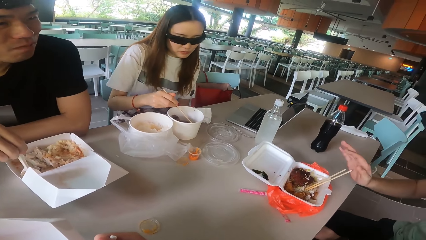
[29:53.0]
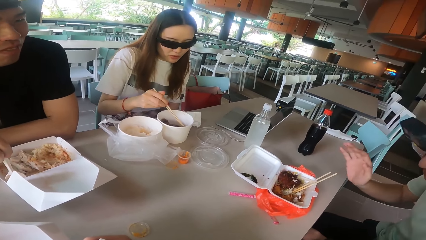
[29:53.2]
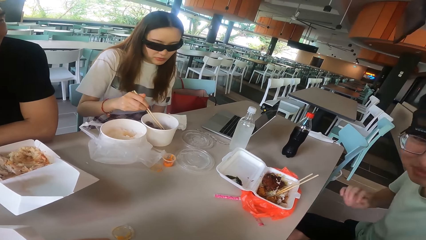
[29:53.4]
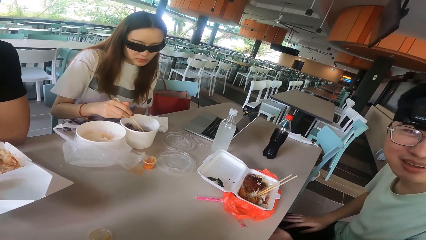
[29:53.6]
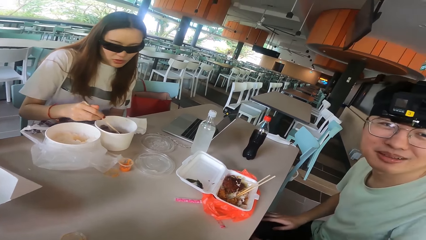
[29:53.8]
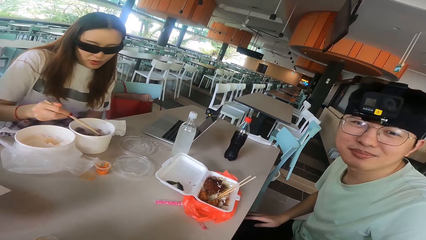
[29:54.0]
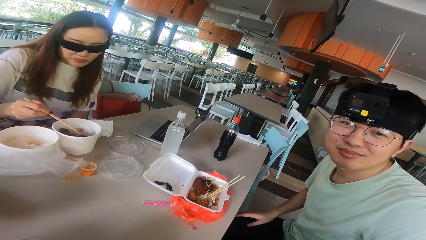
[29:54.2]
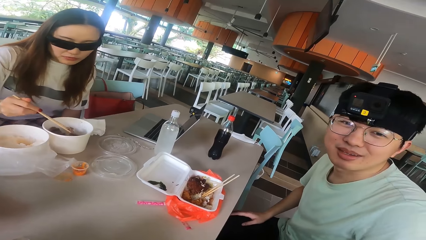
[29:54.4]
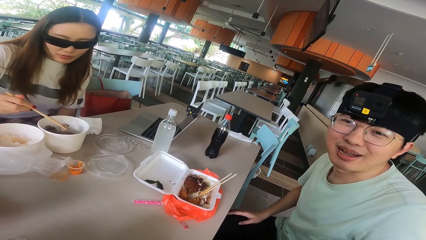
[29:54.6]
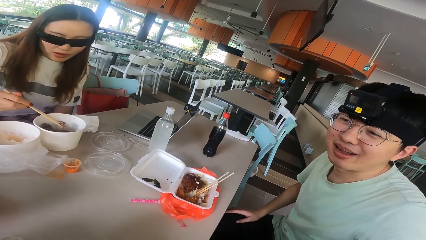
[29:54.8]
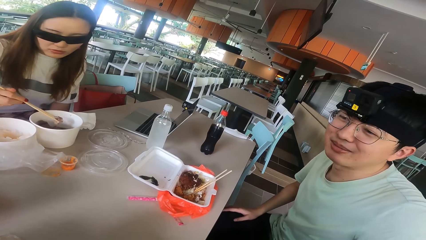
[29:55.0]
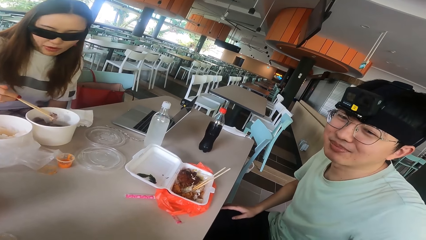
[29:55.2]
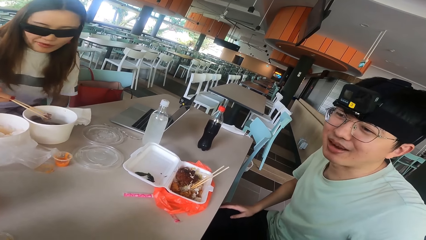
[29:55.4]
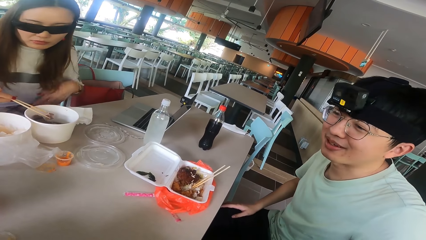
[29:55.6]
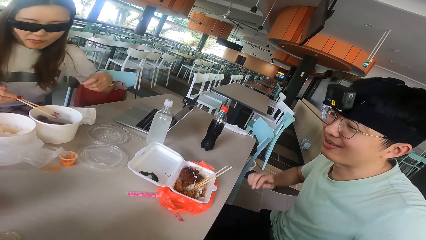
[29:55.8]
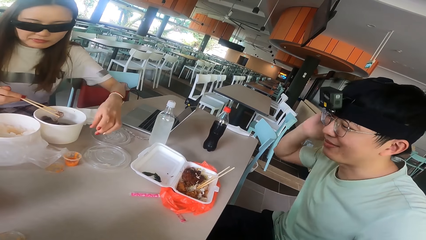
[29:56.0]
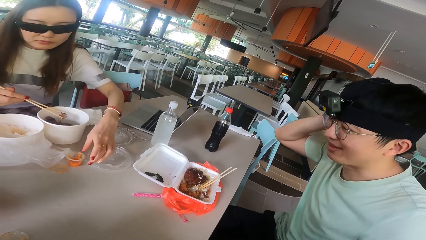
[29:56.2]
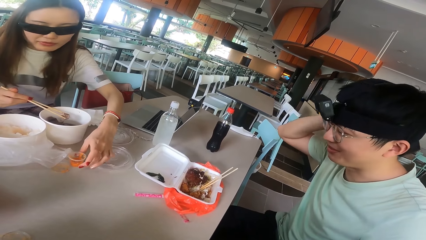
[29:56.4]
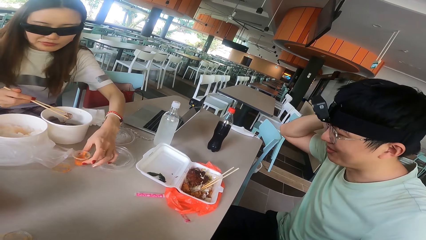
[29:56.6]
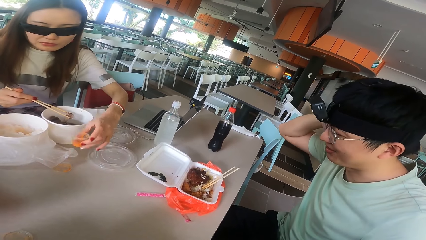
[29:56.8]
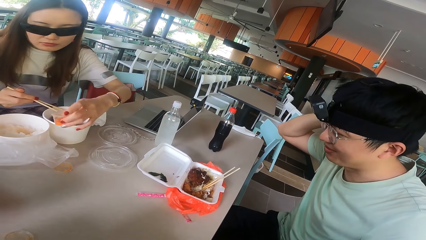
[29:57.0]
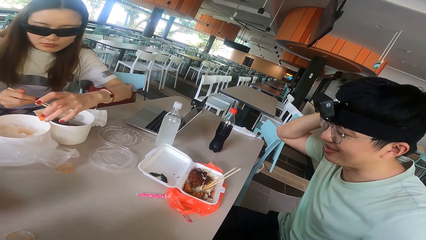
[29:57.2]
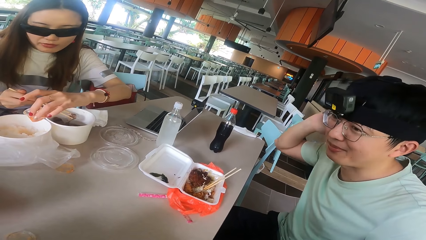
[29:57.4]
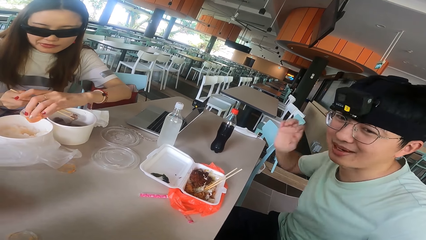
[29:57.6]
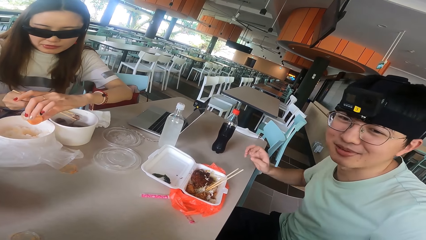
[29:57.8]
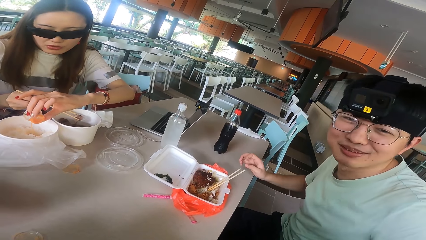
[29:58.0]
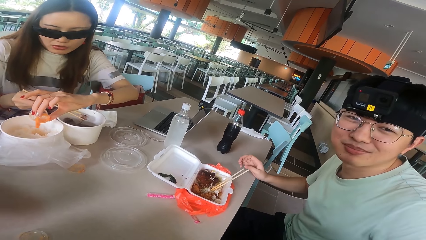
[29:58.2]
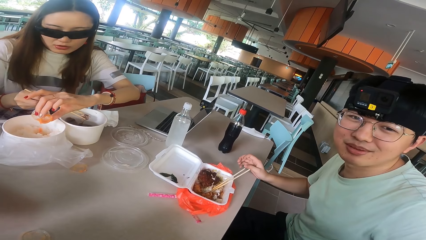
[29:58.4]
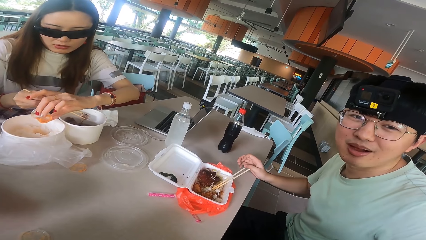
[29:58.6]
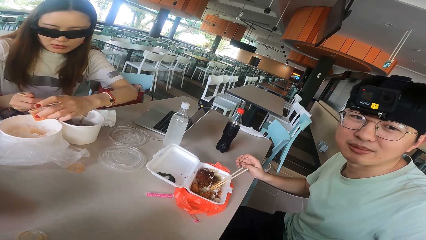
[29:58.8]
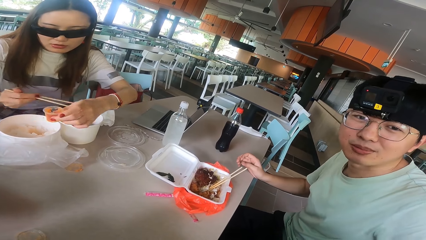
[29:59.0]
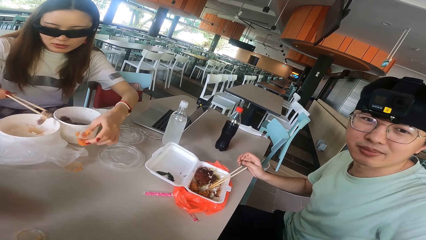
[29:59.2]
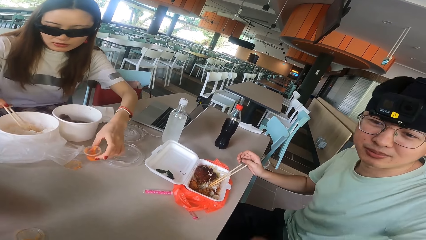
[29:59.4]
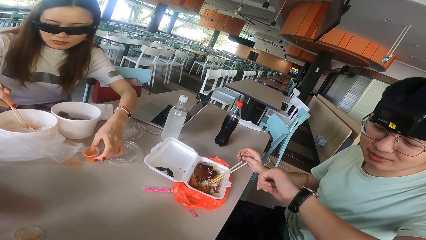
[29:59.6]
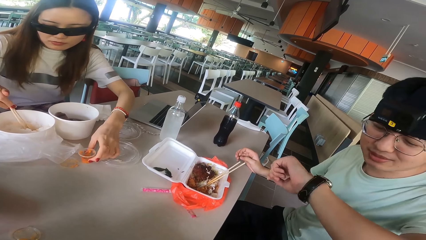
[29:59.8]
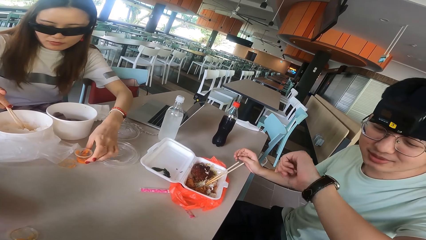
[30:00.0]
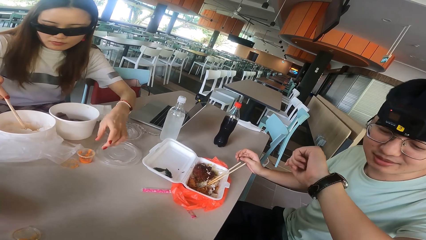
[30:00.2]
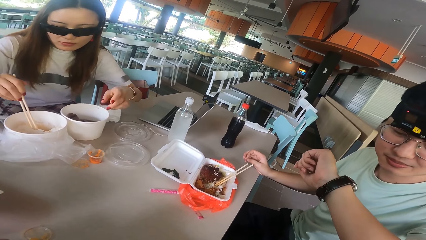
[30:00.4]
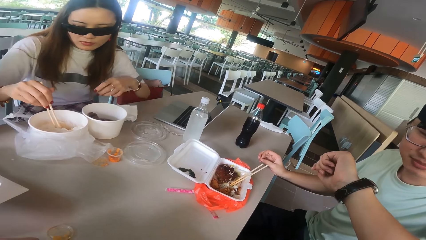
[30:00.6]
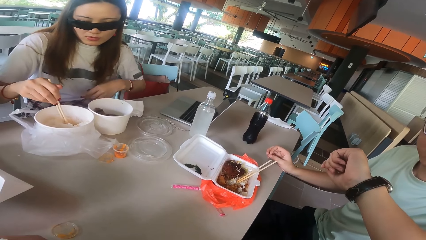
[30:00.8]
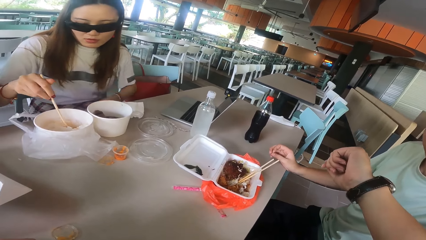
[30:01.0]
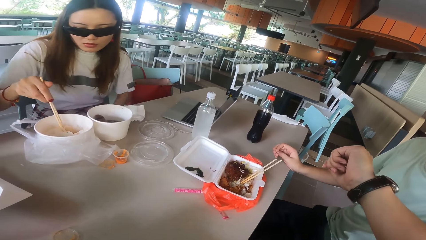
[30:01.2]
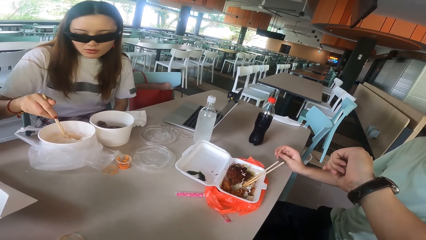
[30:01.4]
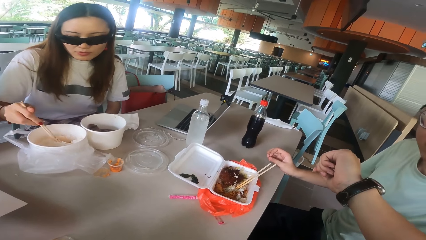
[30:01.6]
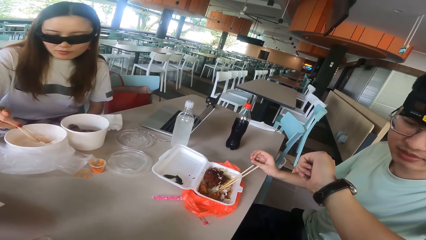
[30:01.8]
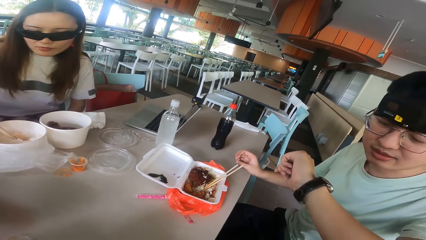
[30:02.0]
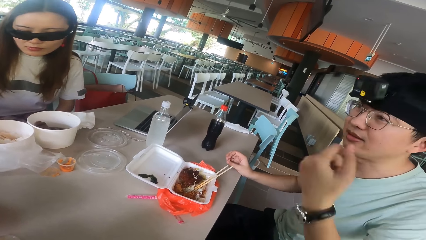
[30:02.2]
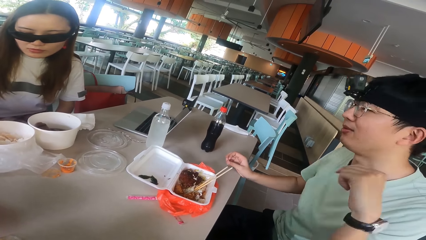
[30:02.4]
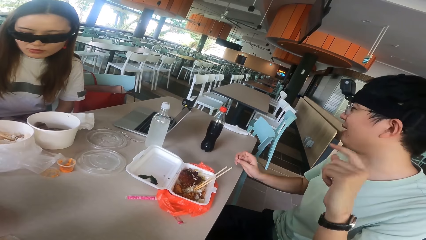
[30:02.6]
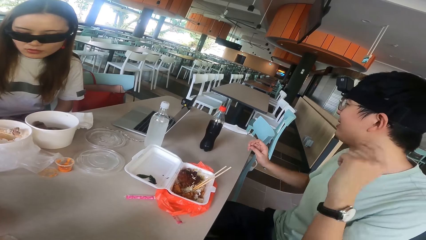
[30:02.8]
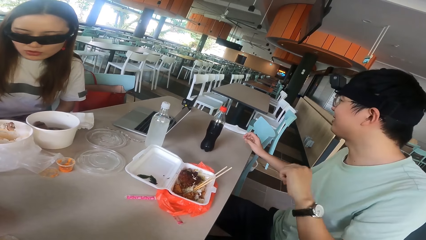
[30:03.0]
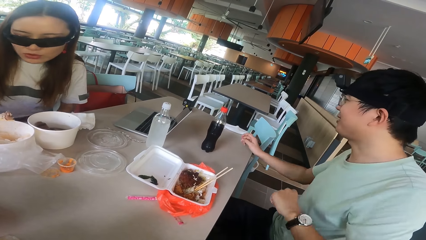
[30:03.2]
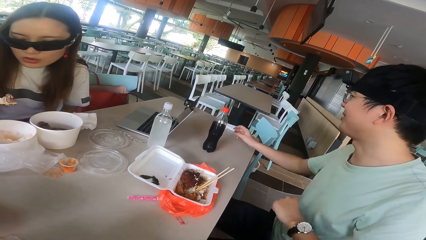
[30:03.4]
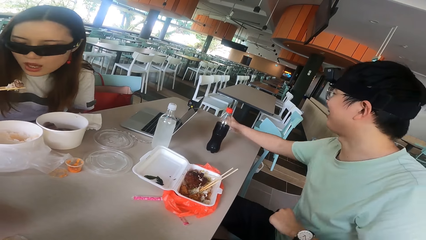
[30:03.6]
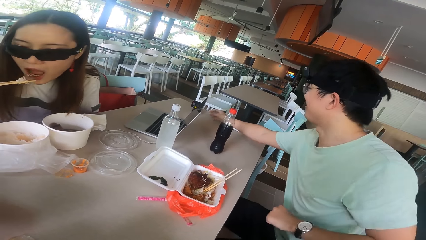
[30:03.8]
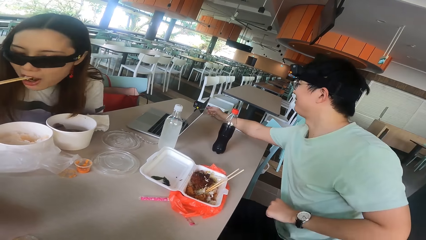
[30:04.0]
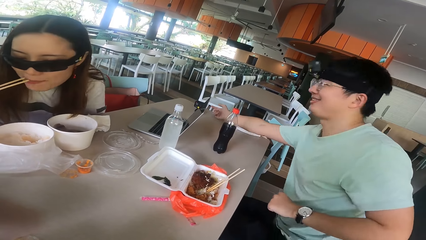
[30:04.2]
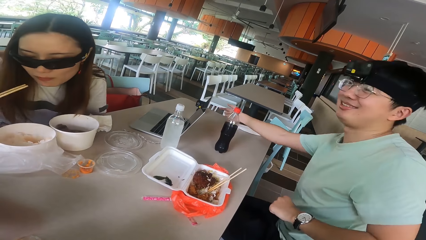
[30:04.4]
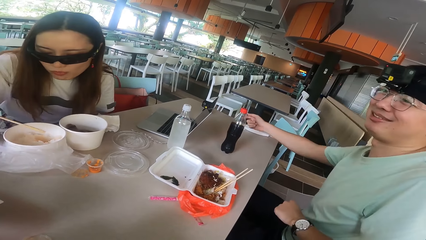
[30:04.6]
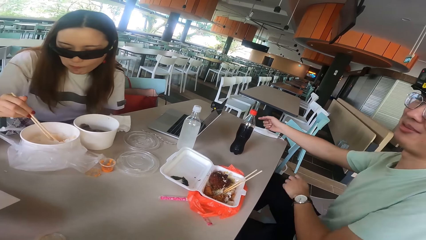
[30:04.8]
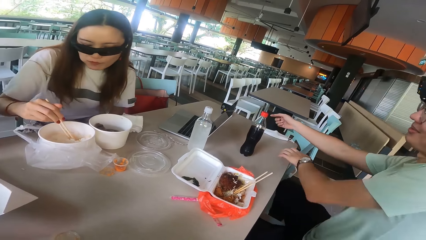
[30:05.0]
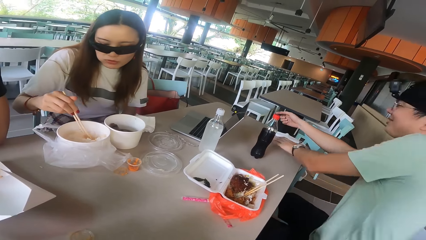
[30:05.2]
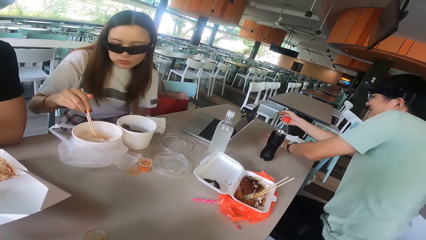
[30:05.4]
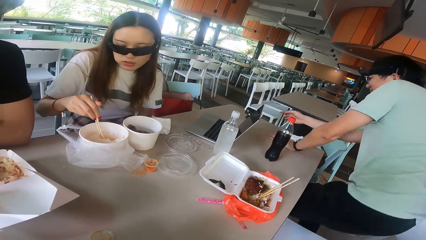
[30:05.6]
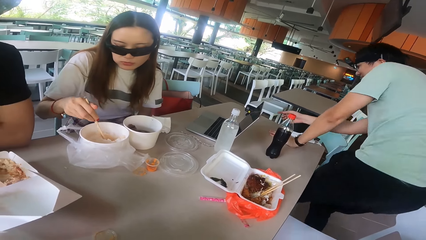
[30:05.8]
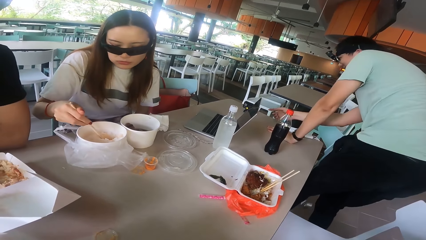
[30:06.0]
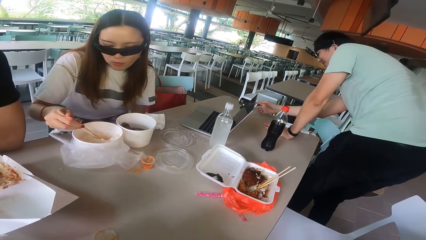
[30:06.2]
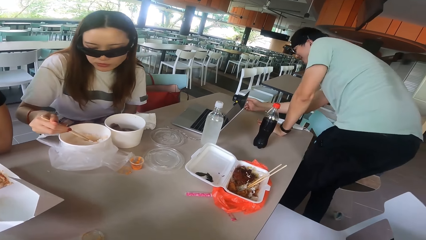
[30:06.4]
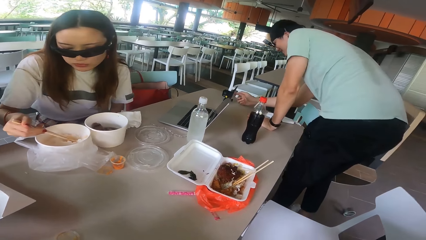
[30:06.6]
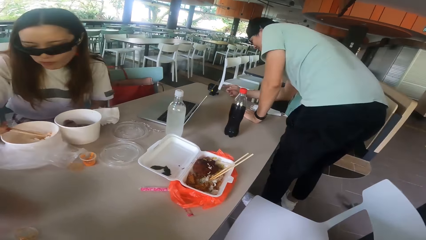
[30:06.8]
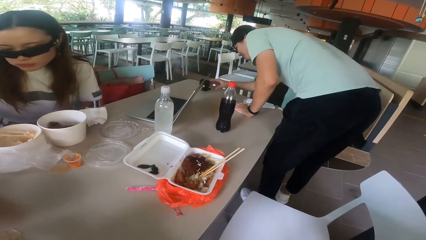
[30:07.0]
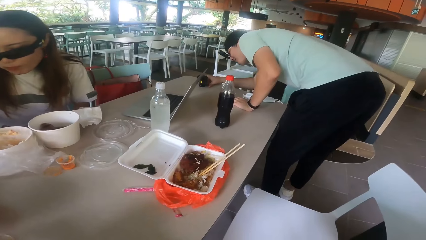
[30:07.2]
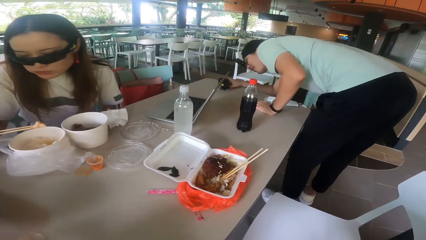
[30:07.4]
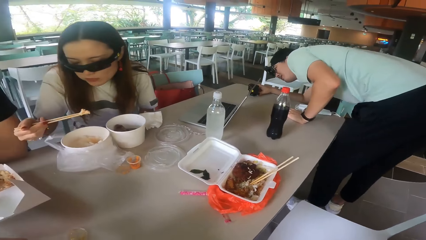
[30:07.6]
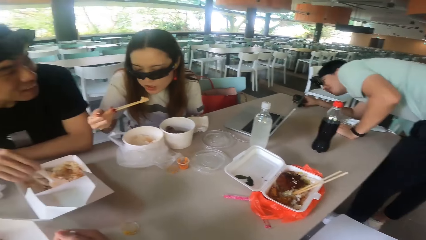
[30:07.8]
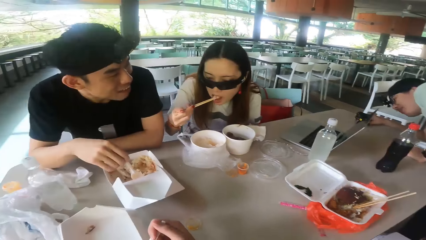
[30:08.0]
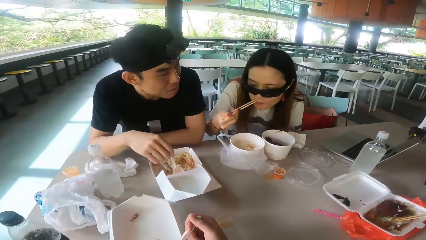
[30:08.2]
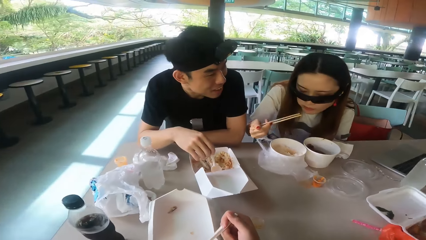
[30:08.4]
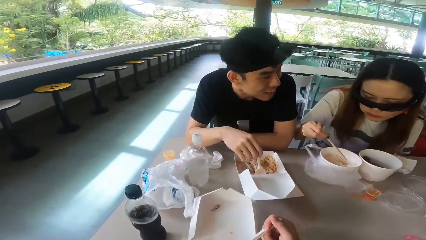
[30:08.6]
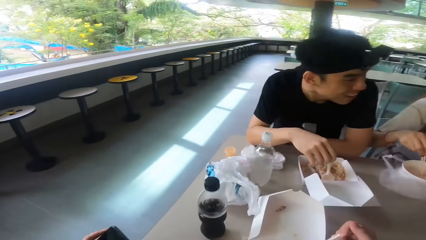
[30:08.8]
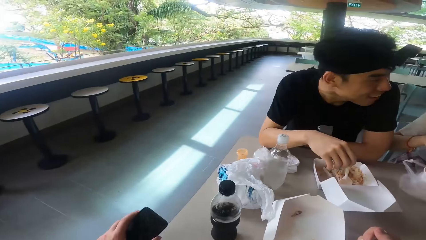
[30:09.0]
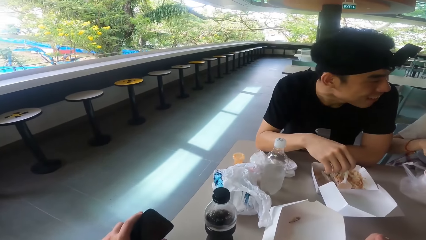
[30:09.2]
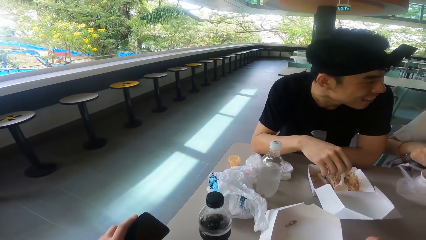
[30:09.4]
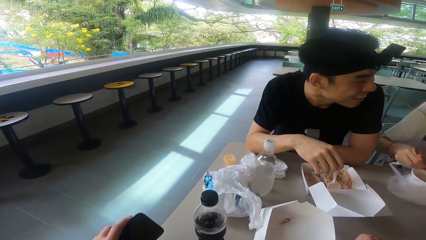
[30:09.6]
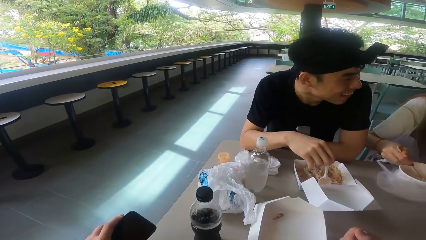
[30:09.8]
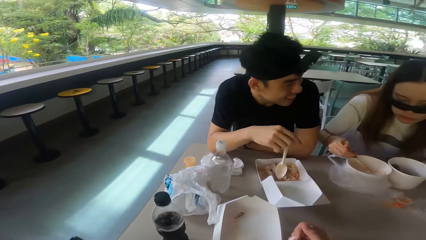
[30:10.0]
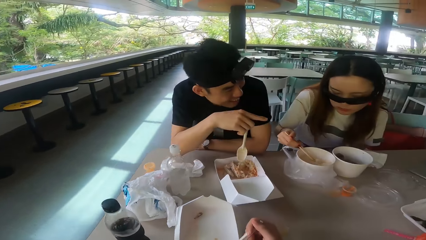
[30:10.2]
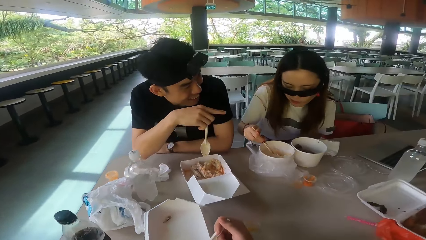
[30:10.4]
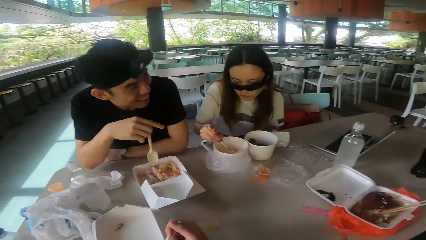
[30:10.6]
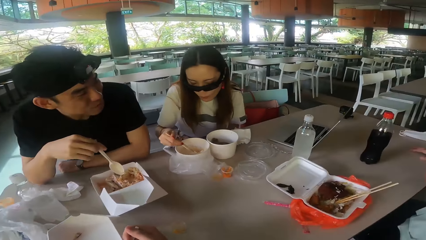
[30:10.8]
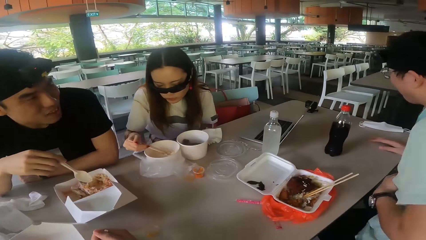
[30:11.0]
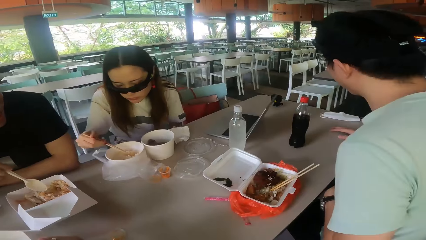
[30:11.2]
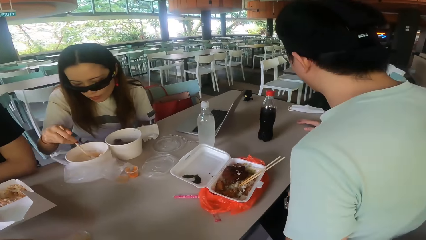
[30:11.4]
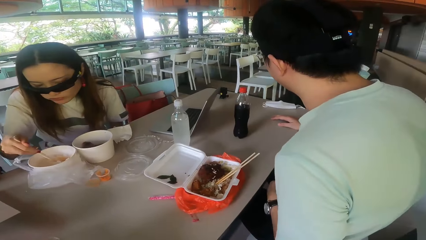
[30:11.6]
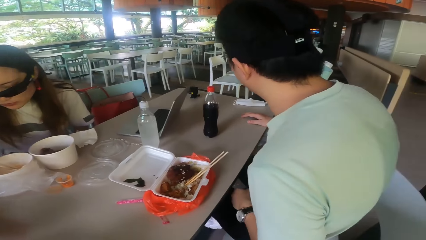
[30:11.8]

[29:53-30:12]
A man waves his palm and looks at the camera wearer. A woman takes a piece of meat with chopsticks and dips the sauce on the table. The man touches his head. The woman picks up a spice can from the table and pours the spice to the food in the dish. The man lowers his hand towards the table. The woman puts a piece of meat in the dish and puts sauce on the table. The man looks at his wrist watch. The woman takes a piece of meat in the dish. The man waves his hand, looks at the camera on the table, and stretches his hands towards the camera. The woman eats a piece of meat. The man stands up. The woman dips her chopsticks in the dish. The man looks at the camera. The woman takes a piece of meat in the dish and eats a piece of meat. The camera wearer looks at a person. The person looks at the woman. The woman dips her chopsticks in the dish. The person points a camera.
